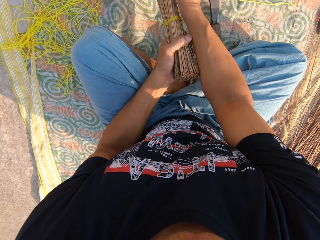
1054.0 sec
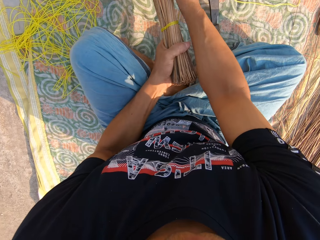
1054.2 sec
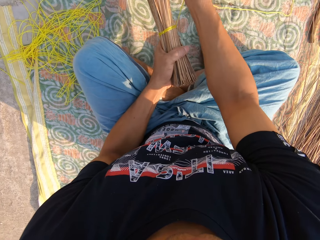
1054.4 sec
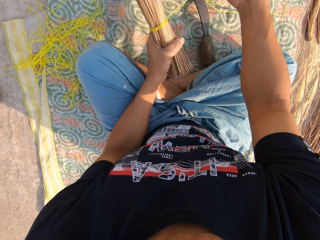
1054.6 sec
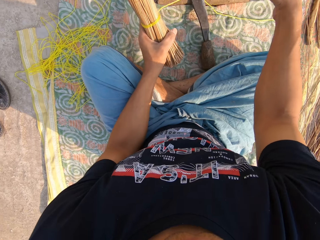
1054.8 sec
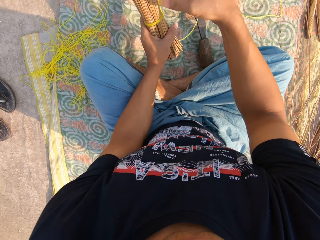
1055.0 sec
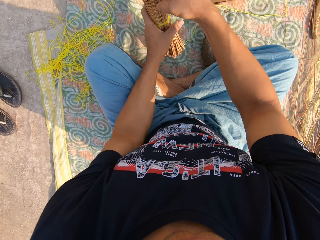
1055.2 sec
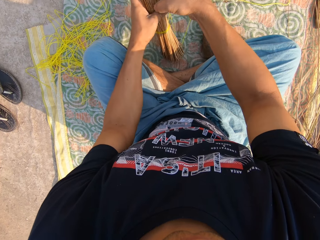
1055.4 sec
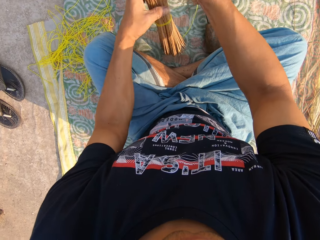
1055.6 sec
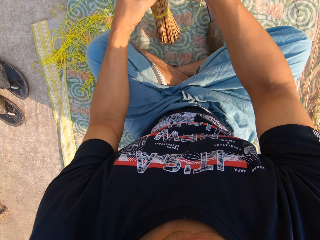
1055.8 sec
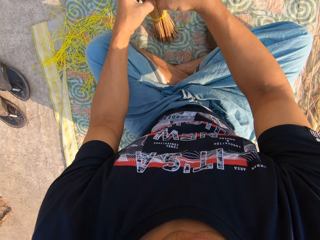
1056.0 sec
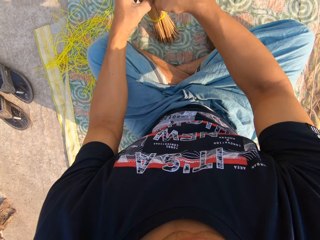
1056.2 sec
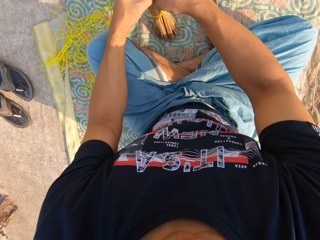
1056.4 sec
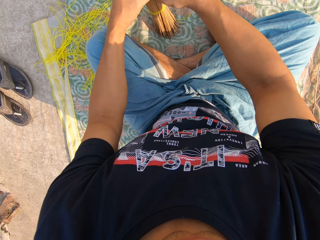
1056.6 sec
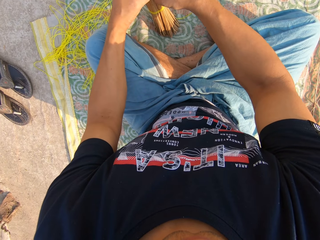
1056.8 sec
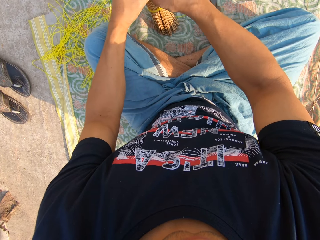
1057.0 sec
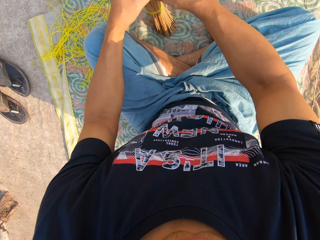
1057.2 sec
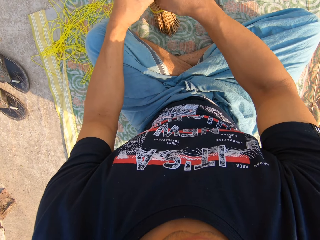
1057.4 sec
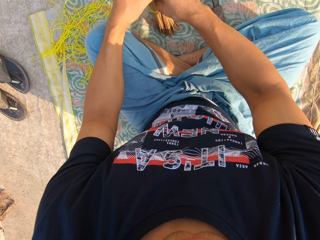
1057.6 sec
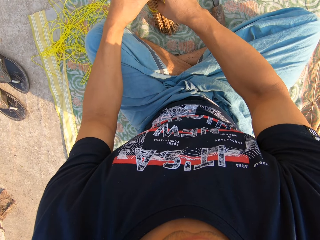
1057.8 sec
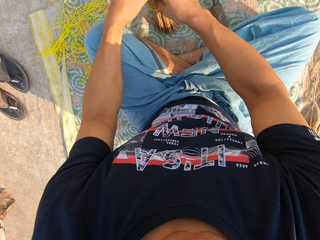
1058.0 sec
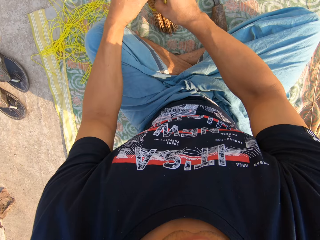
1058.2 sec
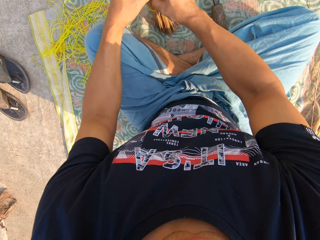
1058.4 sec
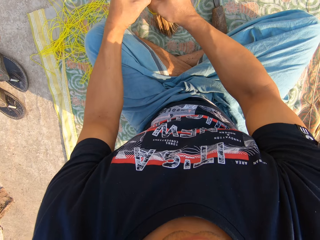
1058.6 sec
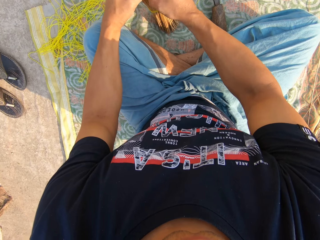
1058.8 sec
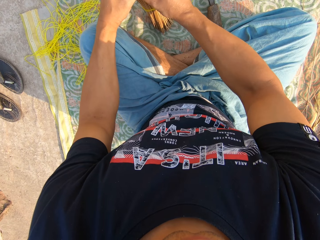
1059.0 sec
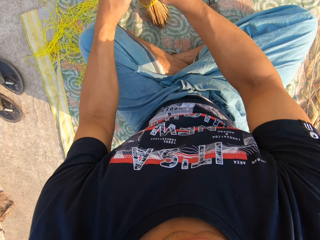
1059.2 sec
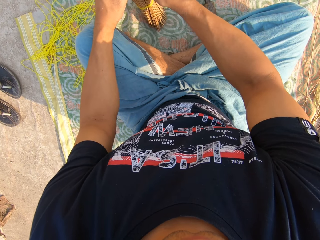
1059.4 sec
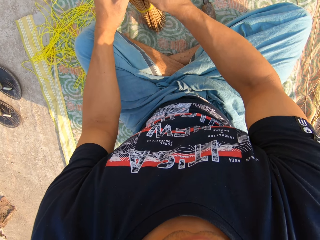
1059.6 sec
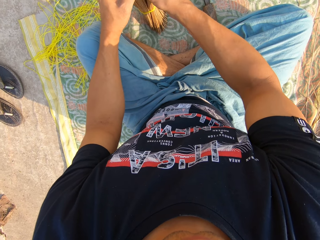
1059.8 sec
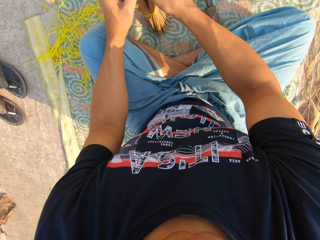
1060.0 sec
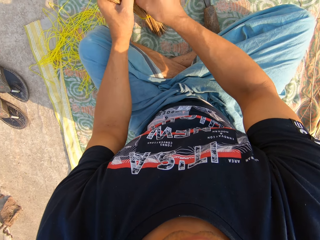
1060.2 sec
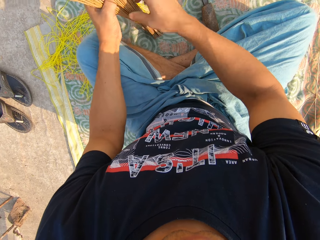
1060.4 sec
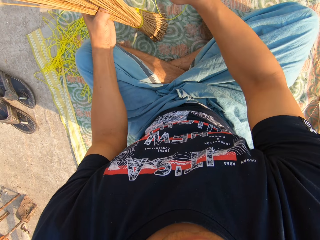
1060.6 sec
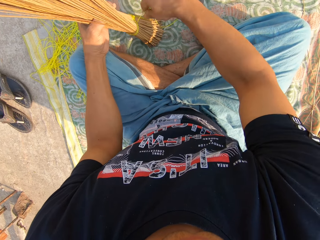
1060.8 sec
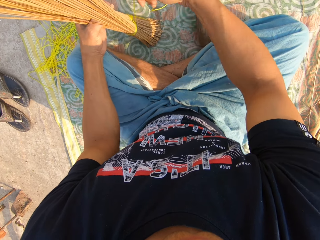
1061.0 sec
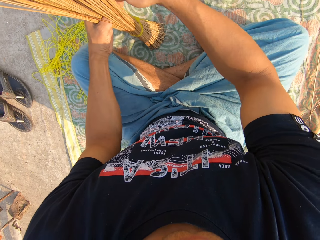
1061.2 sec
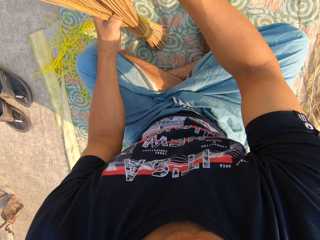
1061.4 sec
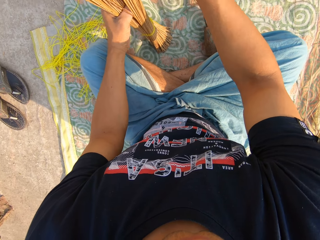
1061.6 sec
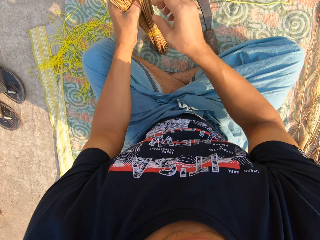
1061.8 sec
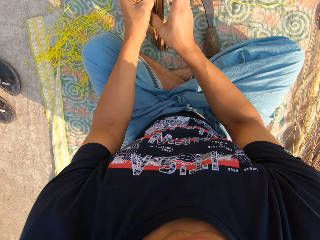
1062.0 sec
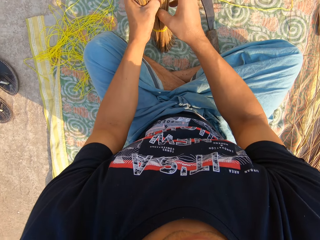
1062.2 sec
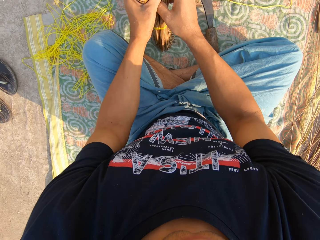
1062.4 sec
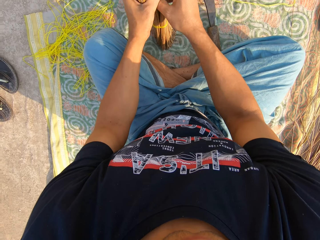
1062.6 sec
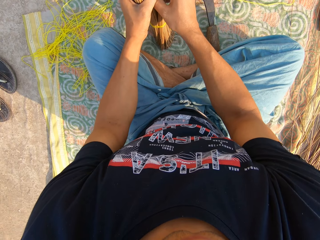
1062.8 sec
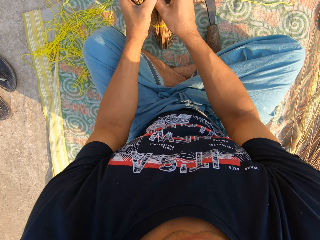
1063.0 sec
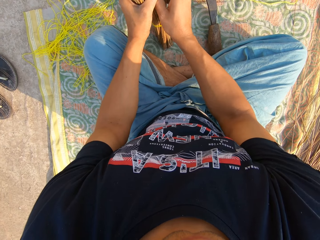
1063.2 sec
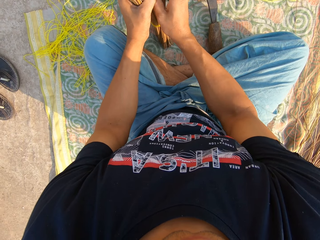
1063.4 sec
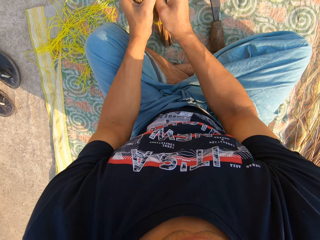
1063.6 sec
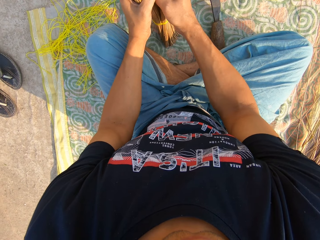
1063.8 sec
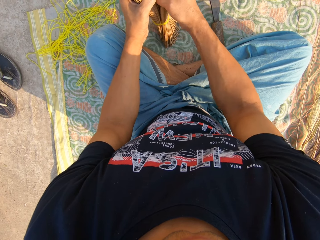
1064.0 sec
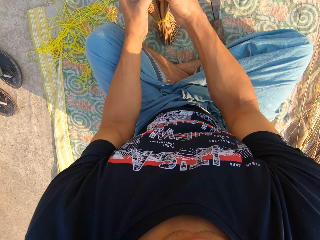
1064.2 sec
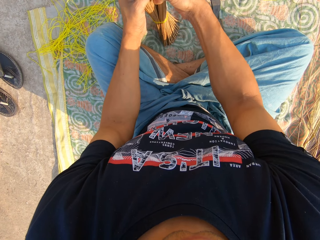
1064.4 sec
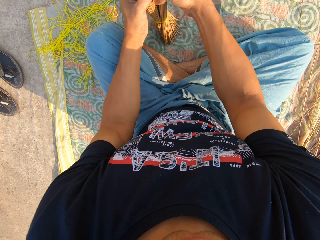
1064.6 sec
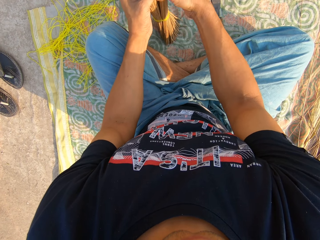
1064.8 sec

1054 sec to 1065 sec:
The camera wearer drops the broom on the ground with his left hand. He arranges the broomstick with his hands. He moves the rope with his right hand.

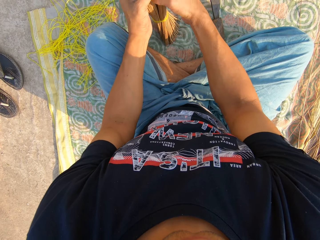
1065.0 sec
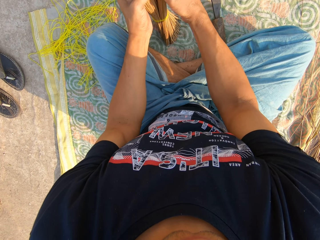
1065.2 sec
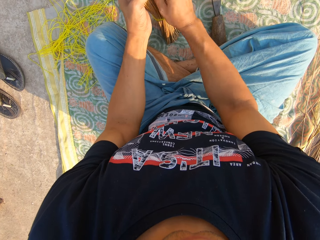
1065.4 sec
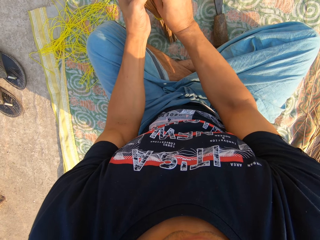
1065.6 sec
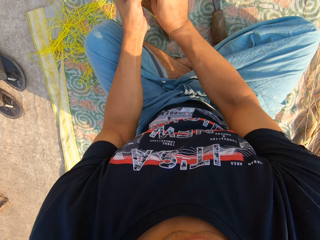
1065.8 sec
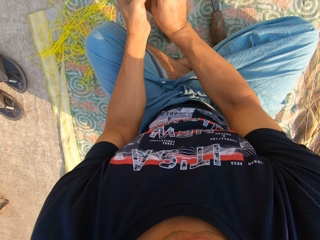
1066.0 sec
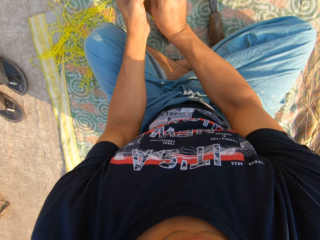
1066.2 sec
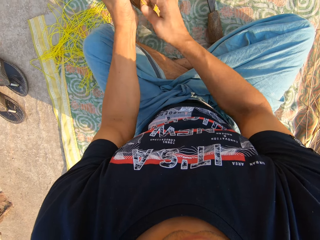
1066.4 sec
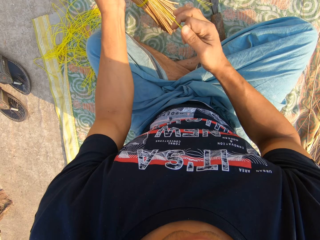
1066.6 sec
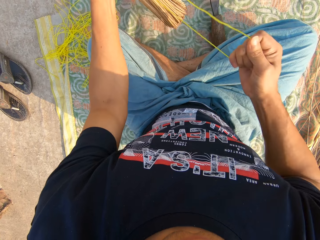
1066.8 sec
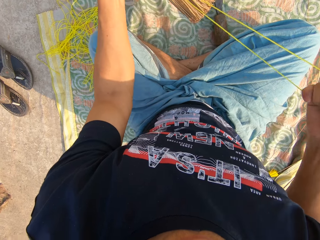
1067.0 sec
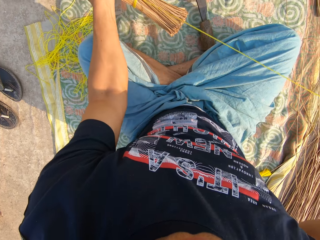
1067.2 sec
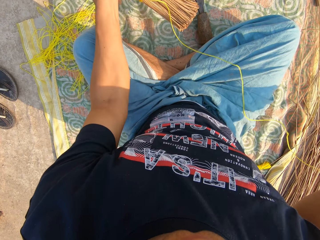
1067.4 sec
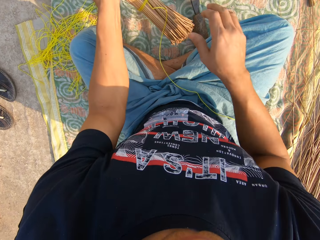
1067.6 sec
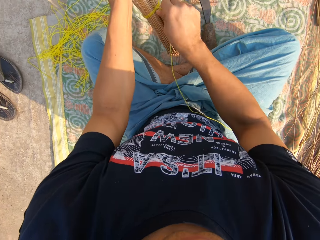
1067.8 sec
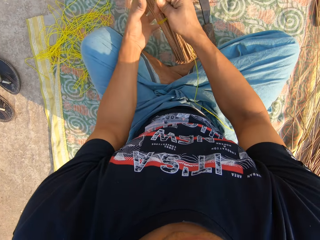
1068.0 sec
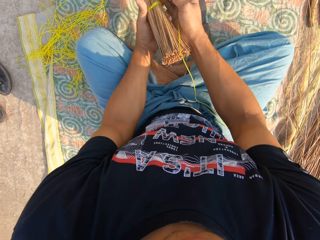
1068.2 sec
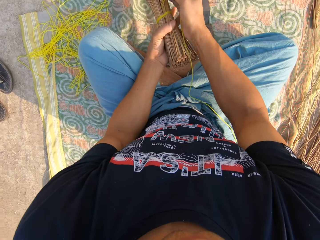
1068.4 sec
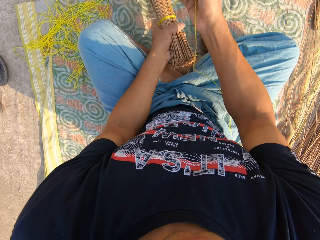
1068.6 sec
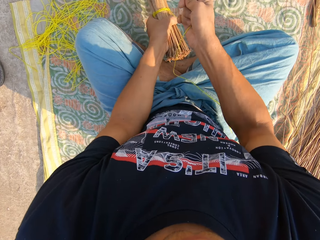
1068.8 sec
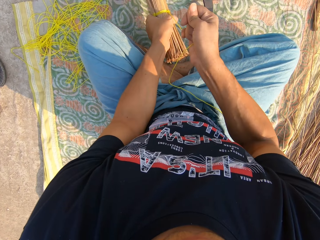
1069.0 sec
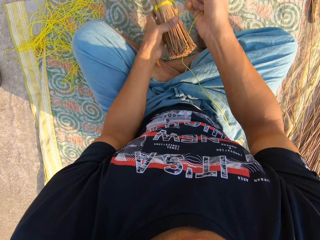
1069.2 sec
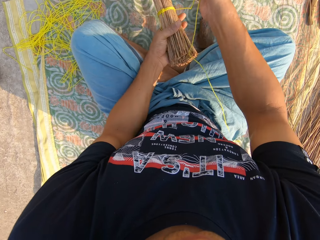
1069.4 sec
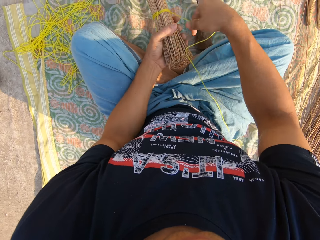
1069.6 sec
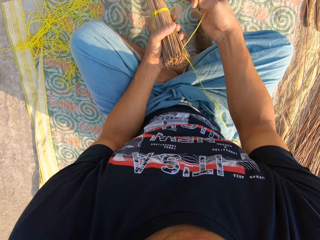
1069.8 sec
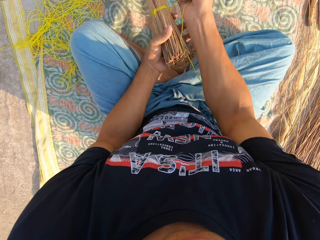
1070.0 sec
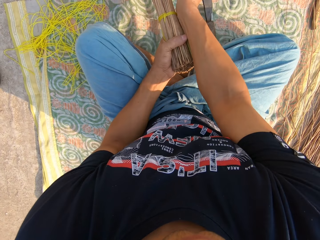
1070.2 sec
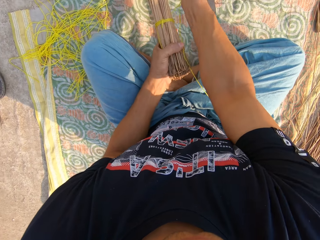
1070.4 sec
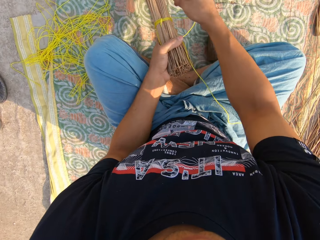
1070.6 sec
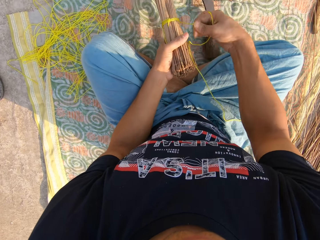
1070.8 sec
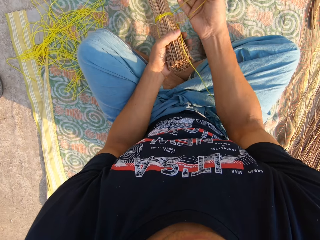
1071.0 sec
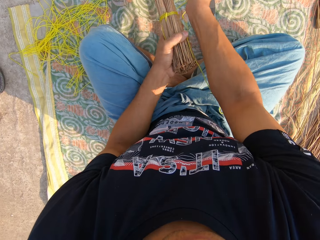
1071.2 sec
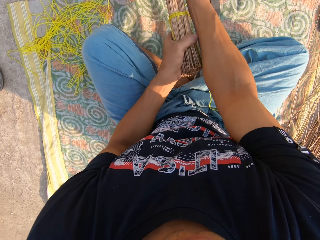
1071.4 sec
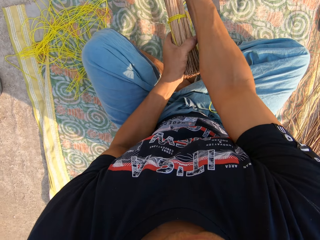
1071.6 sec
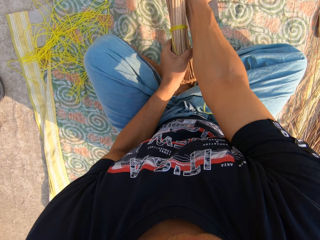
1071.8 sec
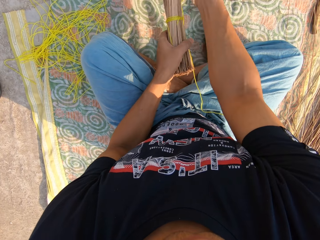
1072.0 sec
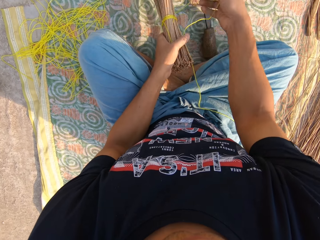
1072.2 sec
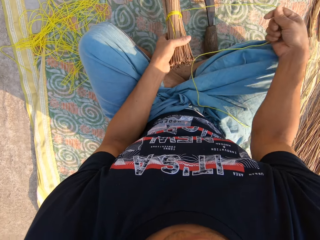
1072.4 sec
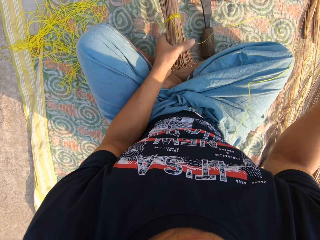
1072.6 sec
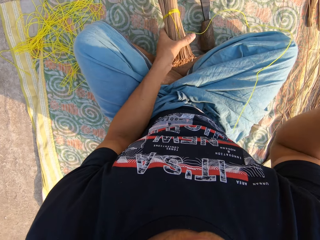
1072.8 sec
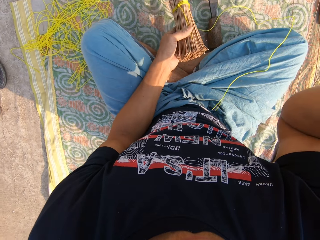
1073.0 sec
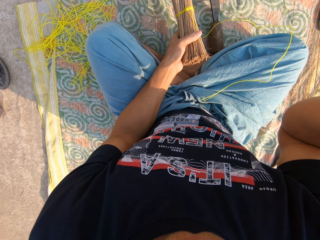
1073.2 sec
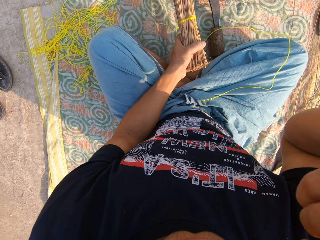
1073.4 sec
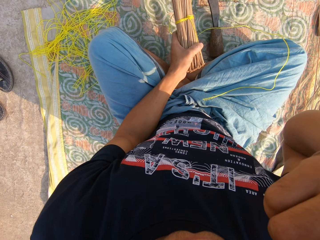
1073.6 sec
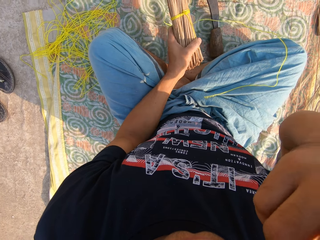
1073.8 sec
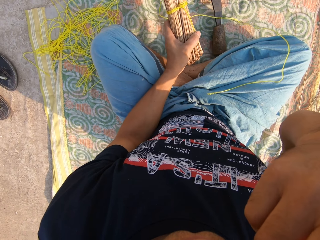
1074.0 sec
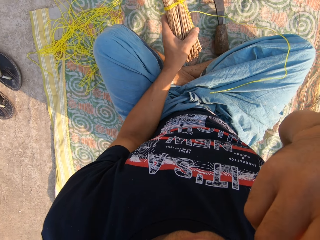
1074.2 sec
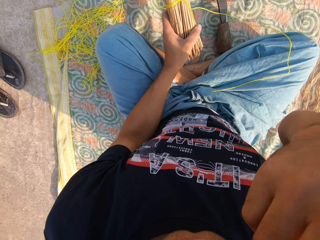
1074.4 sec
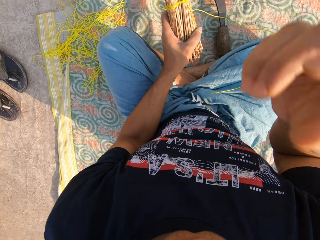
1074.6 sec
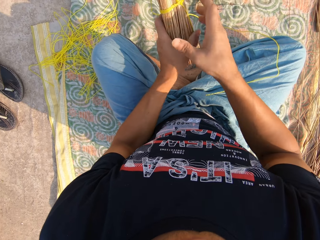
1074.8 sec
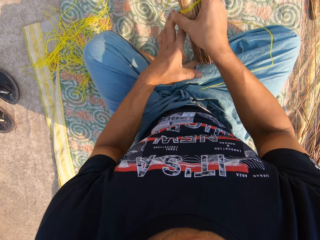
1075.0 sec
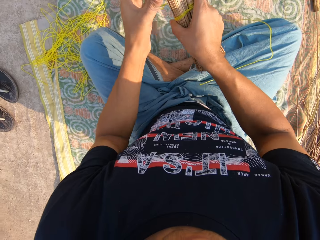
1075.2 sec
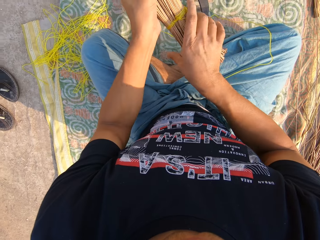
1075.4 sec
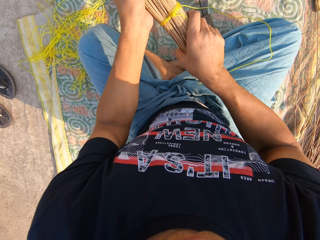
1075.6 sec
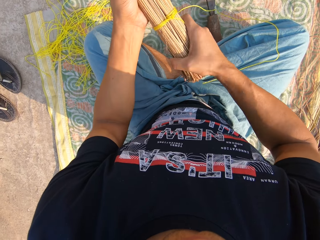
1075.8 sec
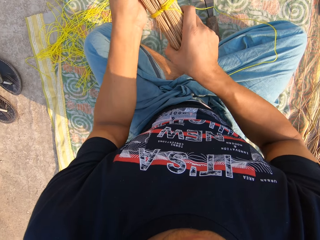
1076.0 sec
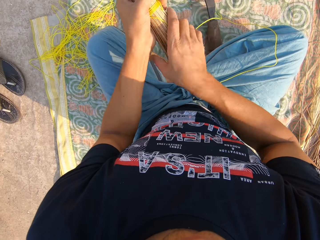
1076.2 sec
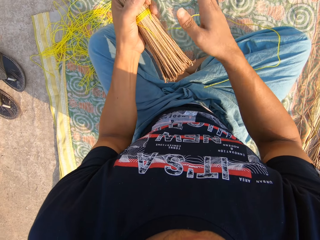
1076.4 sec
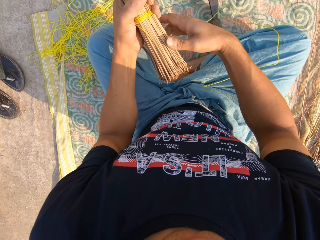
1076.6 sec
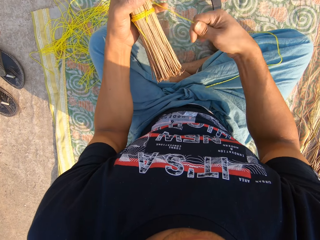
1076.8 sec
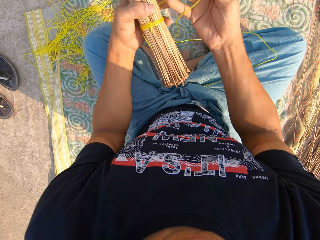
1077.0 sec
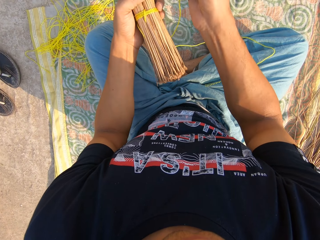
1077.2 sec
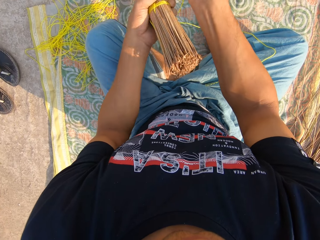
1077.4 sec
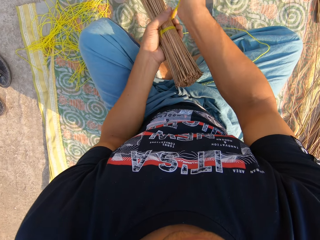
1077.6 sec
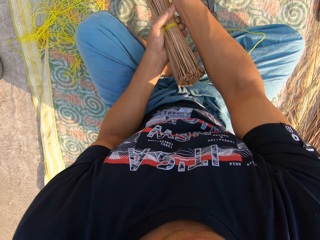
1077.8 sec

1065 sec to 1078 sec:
The camera wearer pulls the rope with his right hand. He ties the broom together with the rope in his right hand. He adjusts the broom with both hands.
